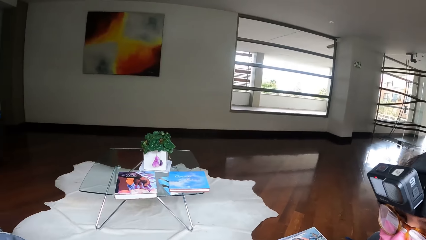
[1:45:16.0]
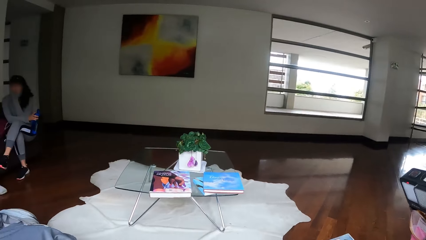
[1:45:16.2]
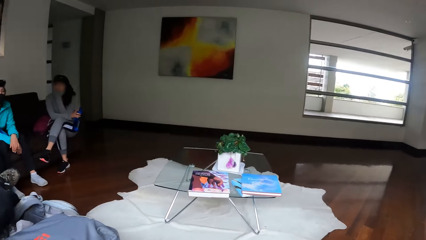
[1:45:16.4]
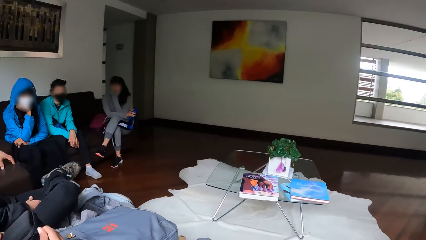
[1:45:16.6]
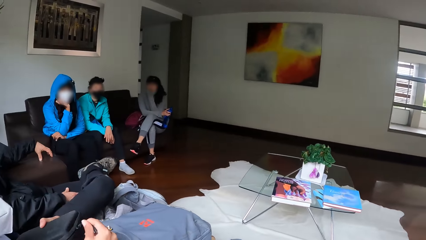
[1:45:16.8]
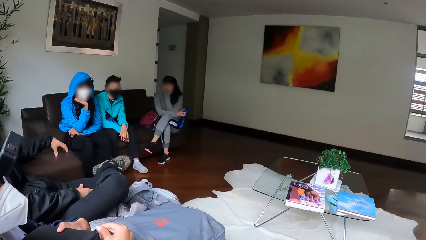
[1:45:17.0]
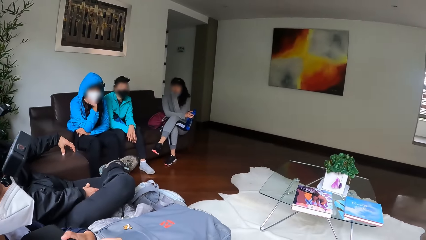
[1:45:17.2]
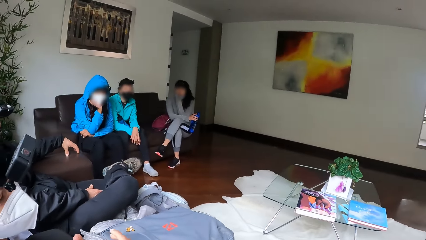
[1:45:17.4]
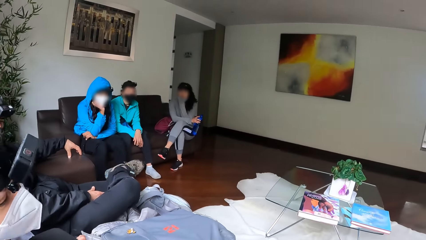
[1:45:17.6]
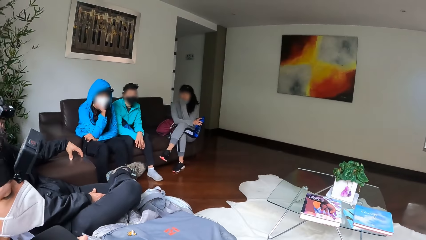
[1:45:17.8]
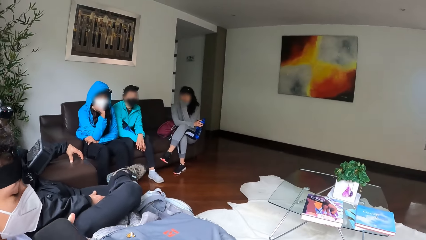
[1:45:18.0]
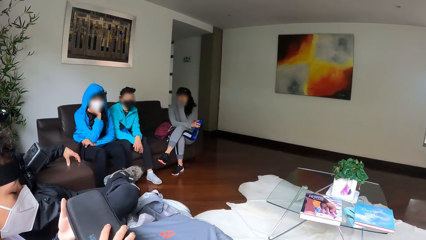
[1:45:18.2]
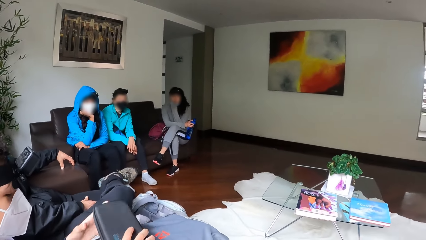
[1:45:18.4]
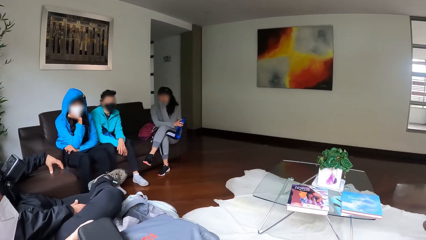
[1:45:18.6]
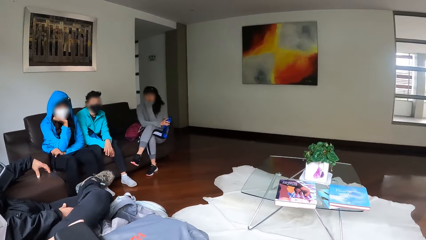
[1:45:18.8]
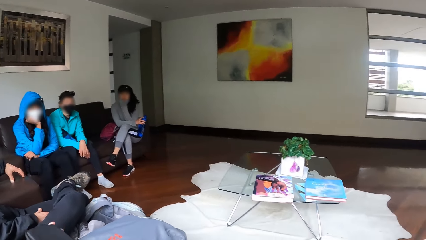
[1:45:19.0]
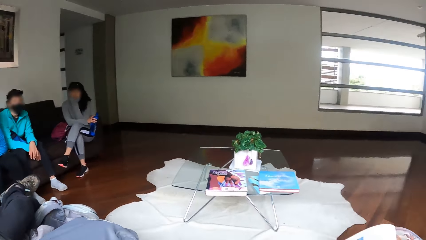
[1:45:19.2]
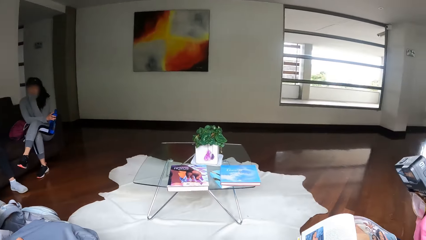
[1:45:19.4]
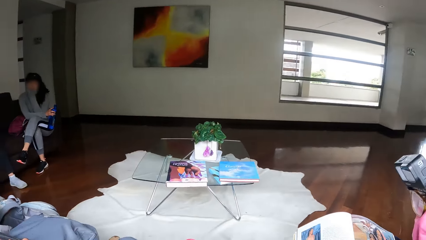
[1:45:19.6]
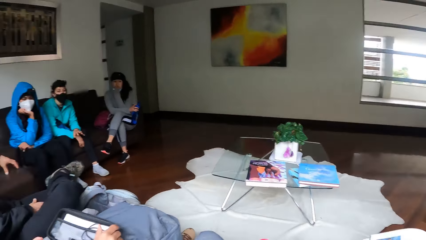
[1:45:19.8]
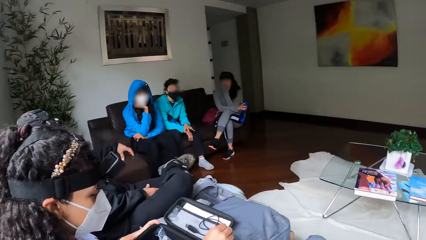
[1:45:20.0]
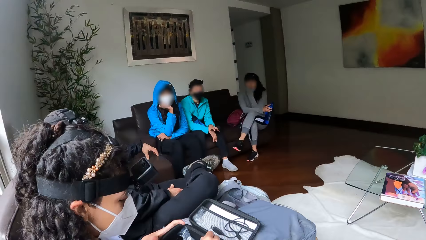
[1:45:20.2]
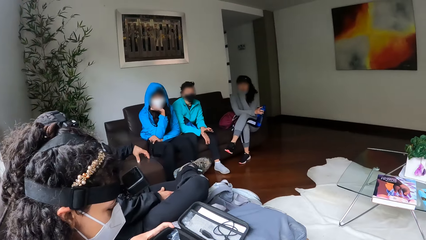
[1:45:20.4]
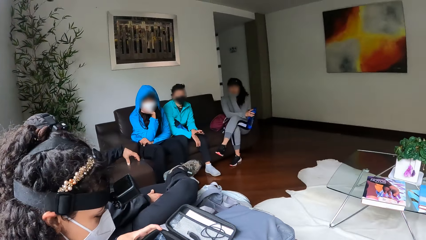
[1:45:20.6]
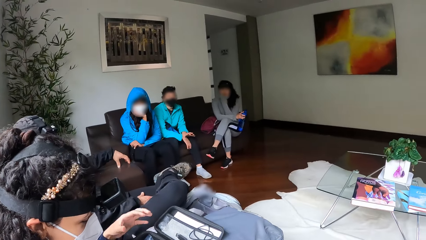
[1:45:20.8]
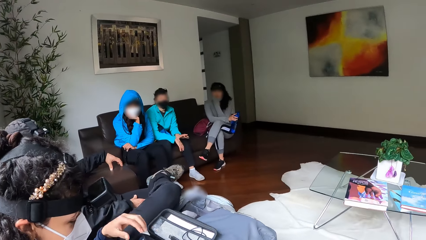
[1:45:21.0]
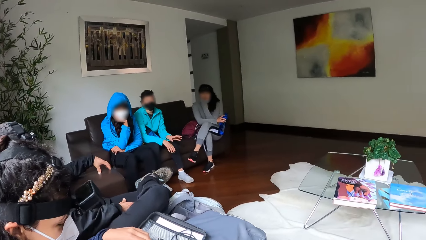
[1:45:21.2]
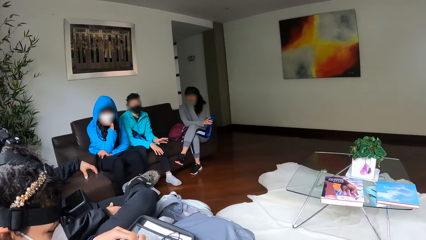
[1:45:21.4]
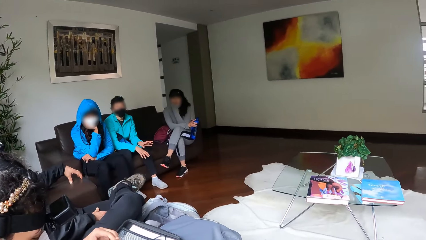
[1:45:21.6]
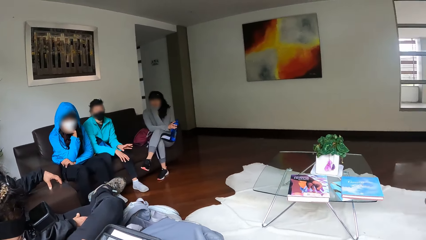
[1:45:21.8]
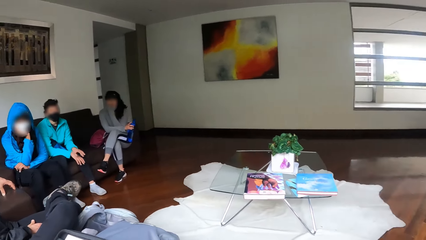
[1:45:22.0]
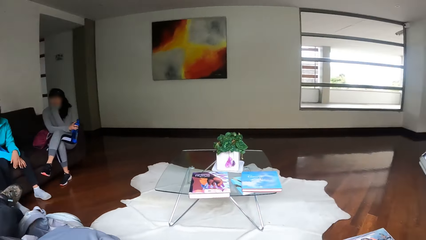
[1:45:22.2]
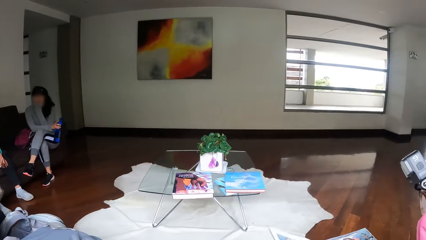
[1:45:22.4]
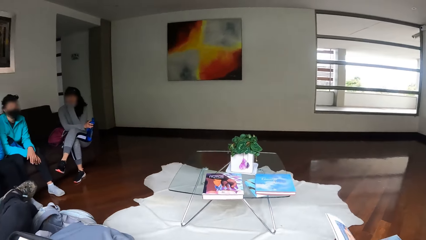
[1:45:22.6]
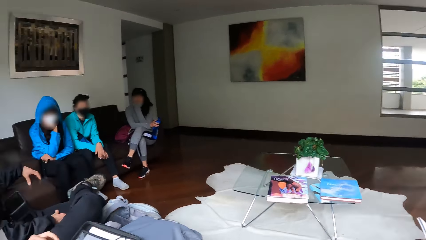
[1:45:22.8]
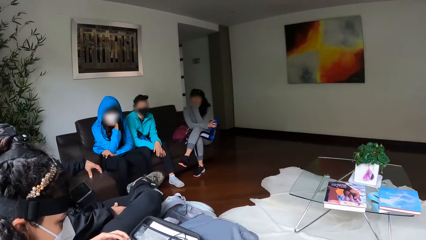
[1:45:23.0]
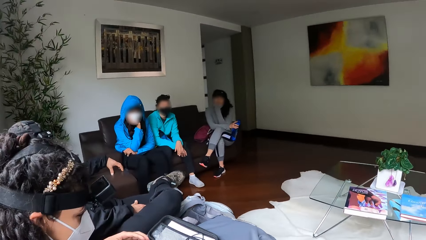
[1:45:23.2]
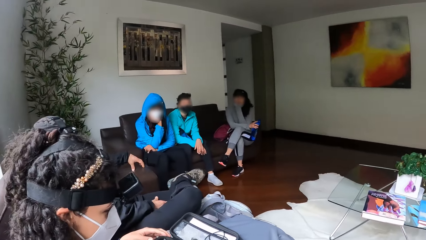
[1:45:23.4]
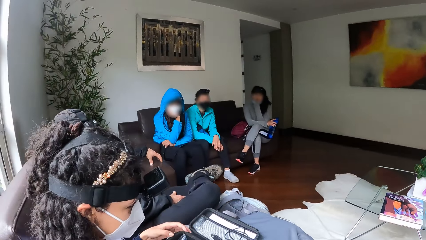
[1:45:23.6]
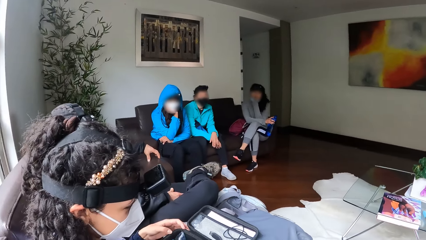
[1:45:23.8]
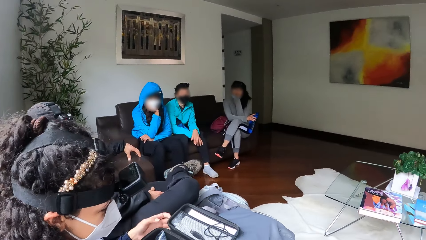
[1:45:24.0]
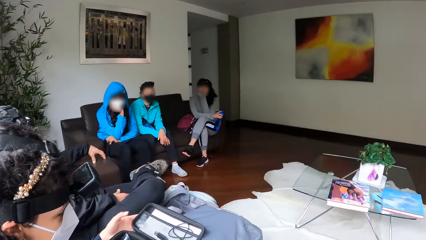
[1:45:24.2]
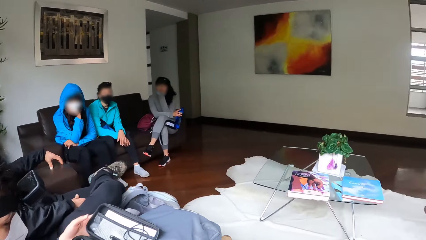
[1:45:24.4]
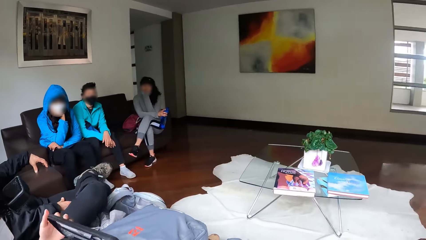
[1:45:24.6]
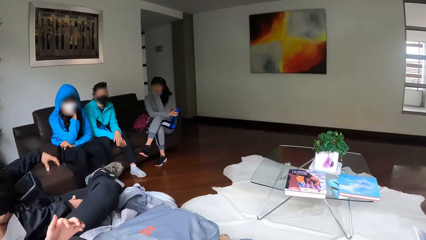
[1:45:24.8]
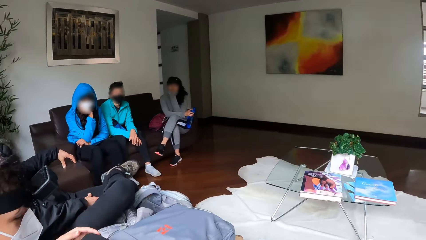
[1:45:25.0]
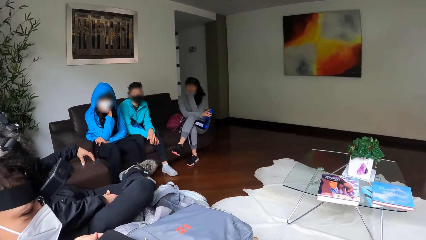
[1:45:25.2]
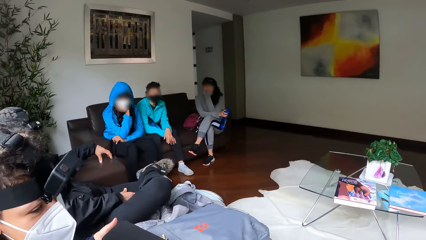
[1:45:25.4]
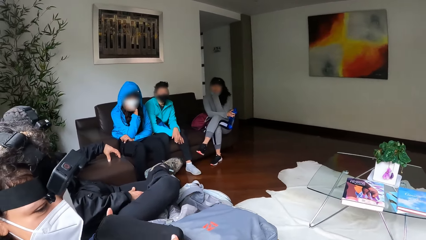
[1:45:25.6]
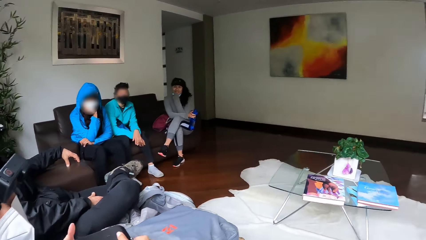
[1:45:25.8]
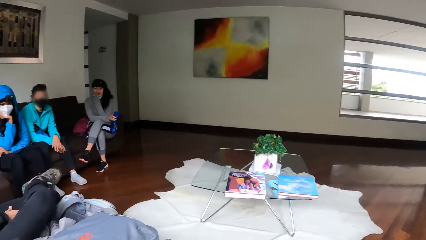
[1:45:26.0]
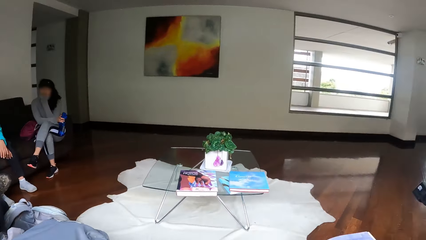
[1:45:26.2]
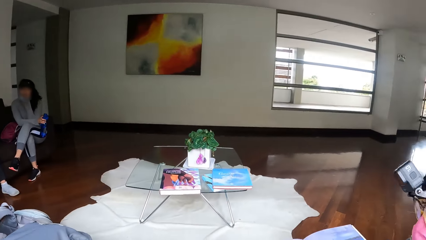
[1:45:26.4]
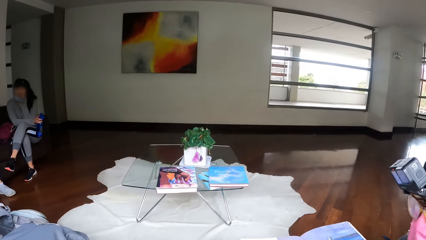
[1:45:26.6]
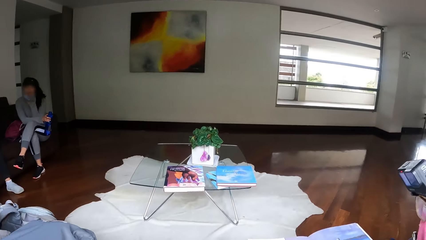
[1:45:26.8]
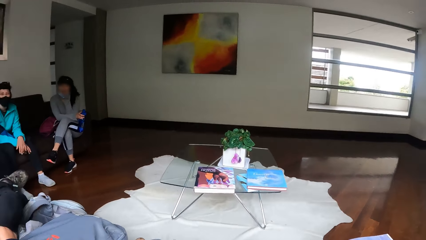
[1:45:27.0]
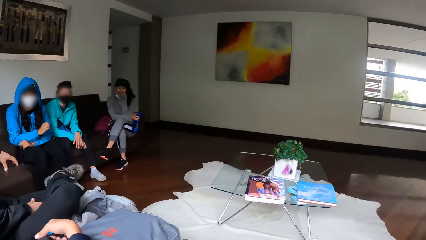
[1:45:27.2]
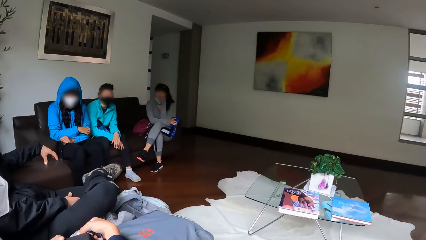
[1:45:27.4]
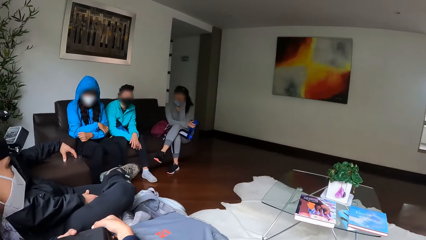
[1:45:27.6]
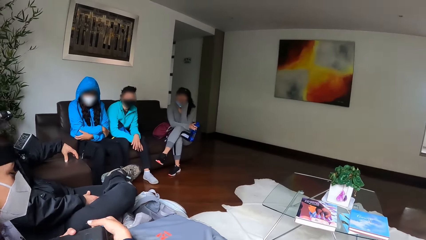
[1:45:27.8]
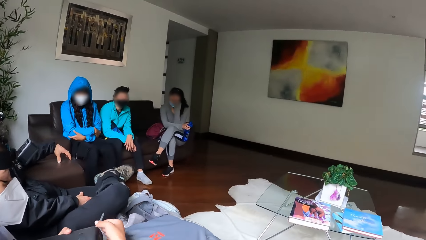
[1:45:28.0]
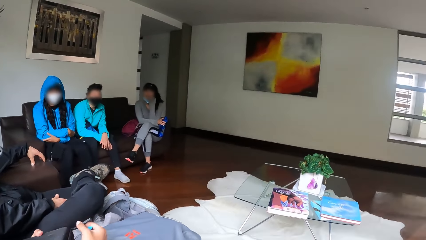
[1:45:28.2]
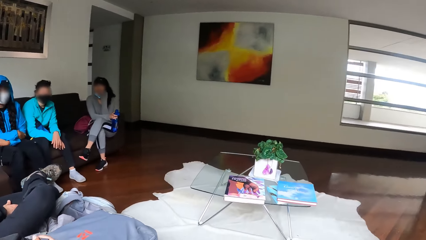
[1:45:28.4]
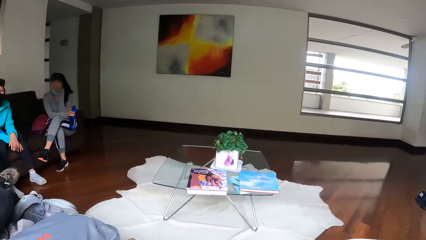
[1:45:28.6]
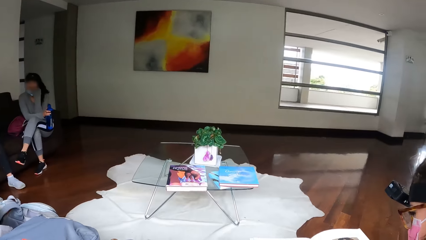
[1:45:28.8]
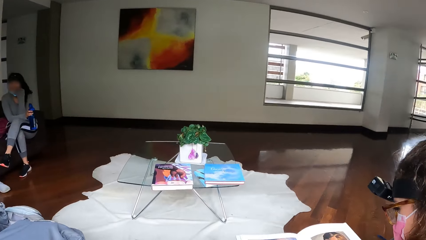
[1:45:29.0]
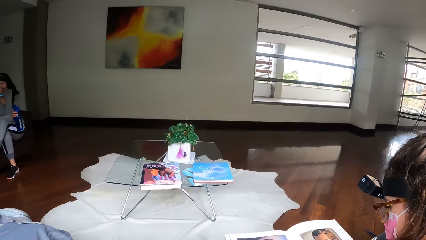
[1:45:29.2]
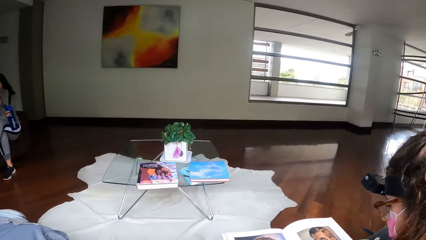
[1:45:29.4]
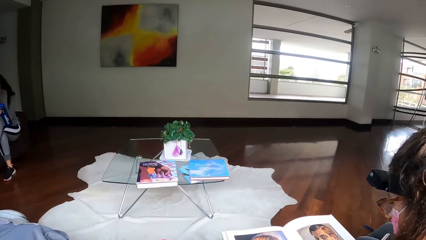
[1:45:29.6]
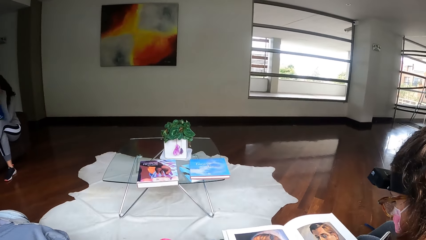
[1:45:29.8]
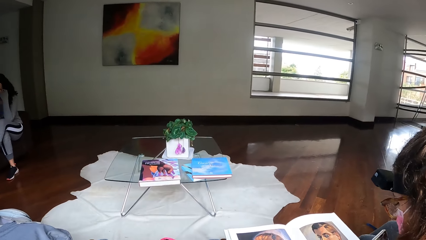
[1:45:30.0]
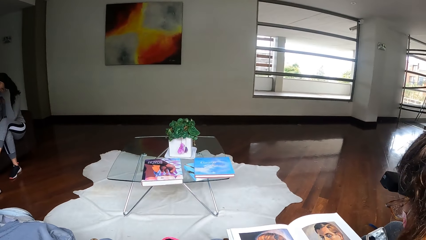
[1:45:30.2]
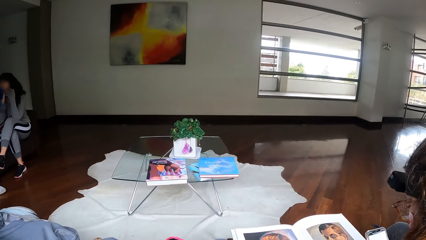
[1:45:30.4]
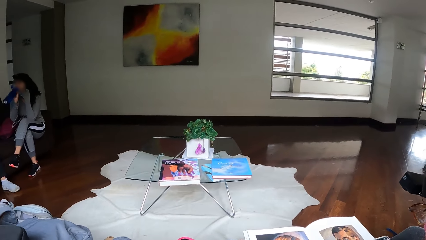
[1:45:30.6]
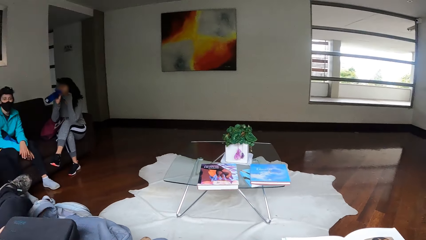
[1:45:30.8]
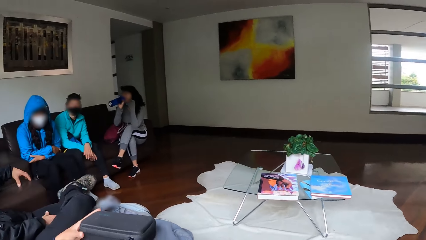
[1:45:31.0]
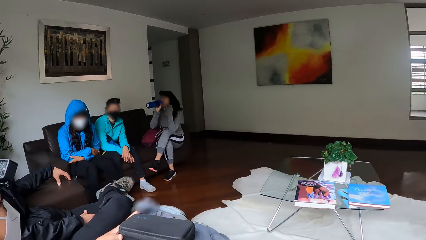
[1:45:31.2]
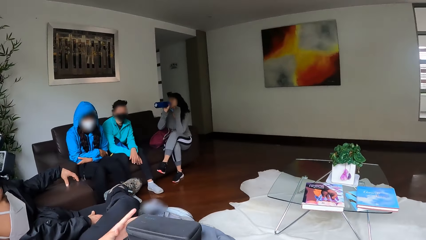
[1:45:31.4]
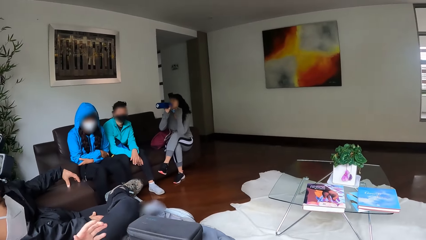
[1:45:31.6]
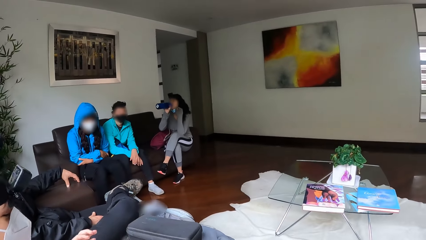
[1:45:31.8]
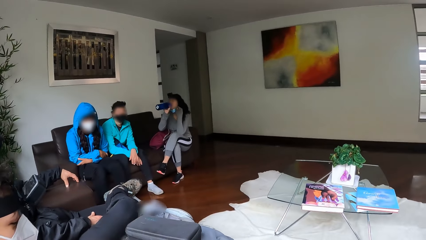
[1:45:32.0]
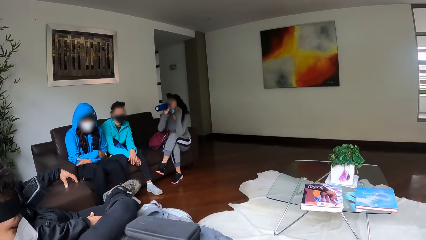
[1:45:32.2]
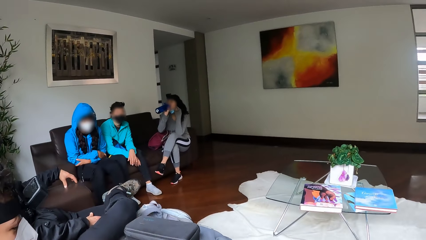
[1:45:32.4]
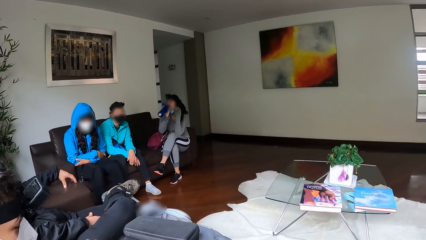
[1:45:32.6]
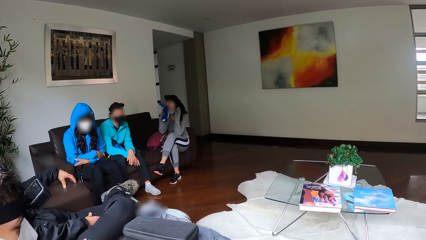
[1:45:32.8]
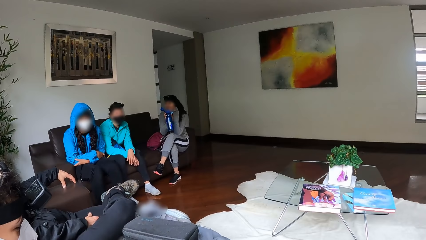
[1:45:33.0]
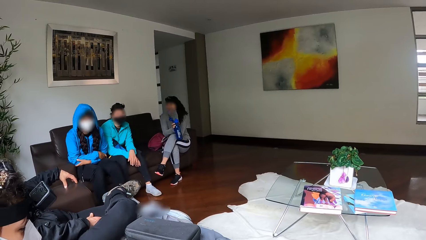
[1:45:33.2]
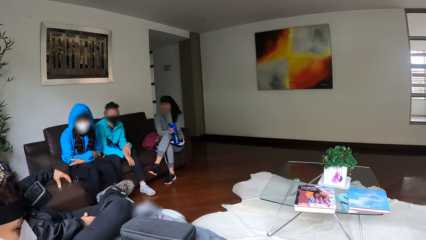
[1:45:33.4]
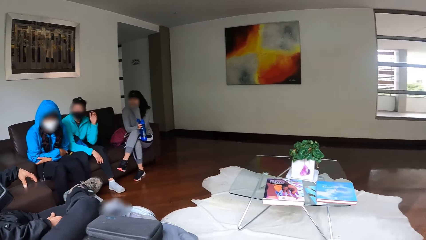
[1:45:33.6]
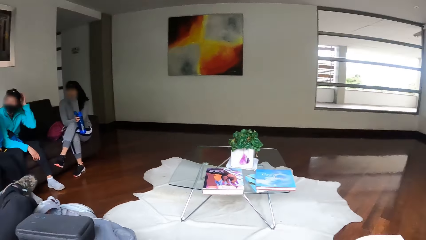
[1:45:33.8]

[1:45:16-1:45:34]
A woman opens the purse with both hands. She closes the purse with her left hand. Another woman holds a phone in her left hand. A third woman drinks water from the bottle with her right hand.
